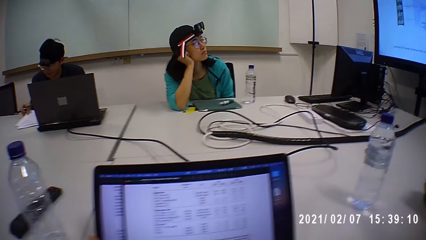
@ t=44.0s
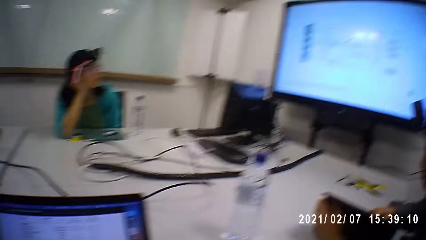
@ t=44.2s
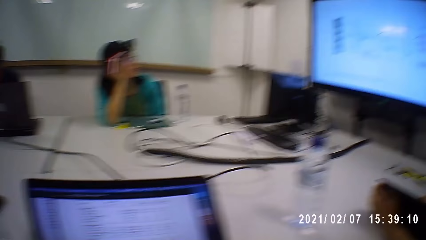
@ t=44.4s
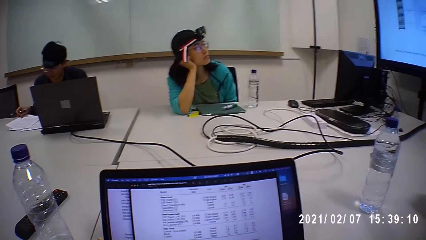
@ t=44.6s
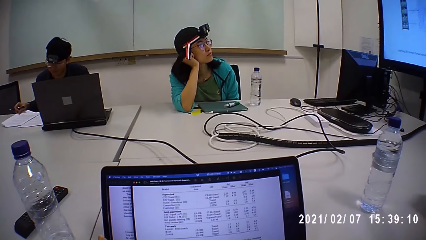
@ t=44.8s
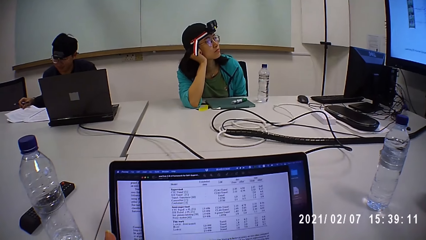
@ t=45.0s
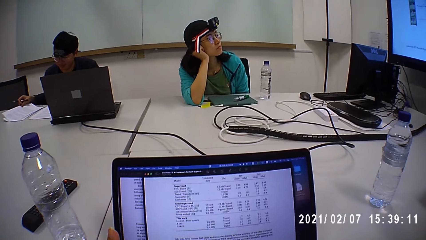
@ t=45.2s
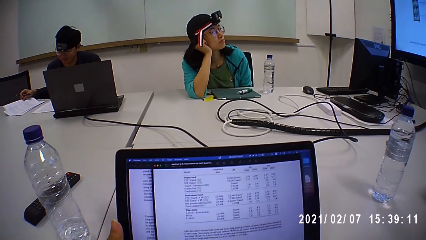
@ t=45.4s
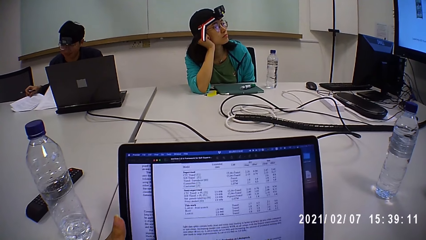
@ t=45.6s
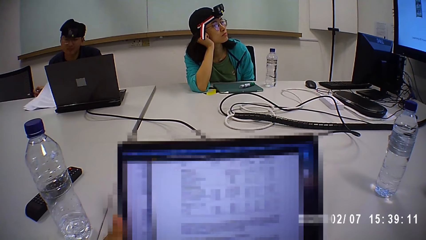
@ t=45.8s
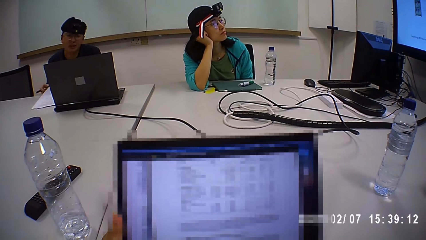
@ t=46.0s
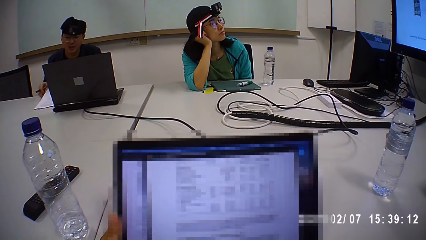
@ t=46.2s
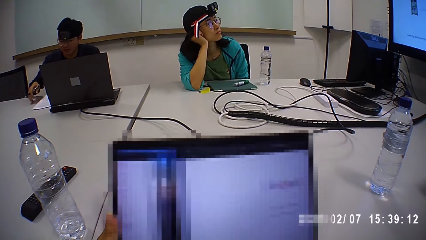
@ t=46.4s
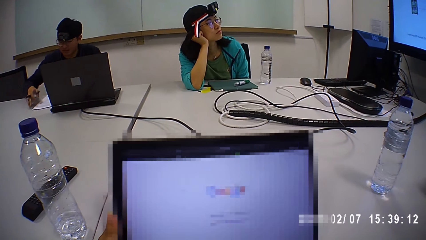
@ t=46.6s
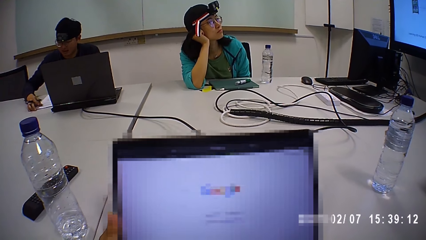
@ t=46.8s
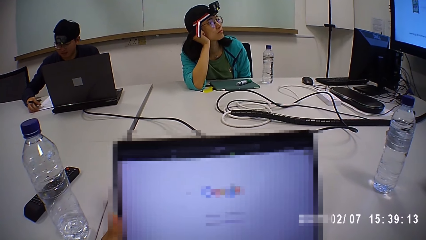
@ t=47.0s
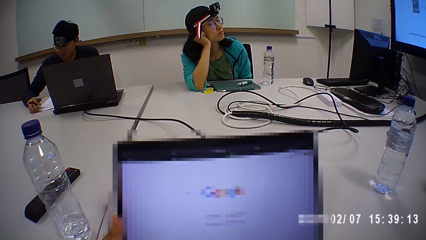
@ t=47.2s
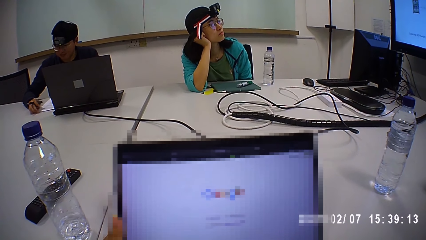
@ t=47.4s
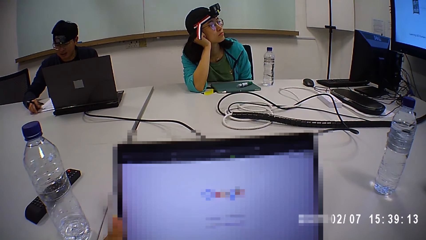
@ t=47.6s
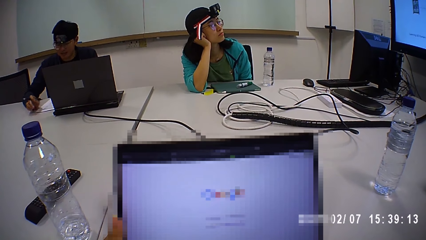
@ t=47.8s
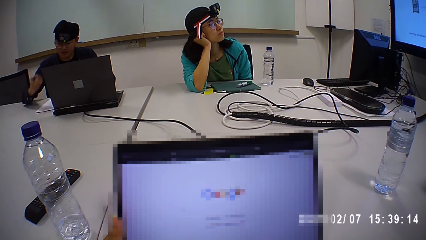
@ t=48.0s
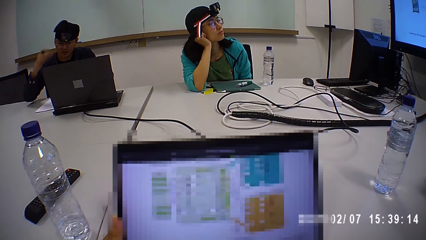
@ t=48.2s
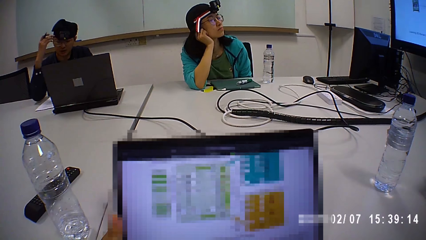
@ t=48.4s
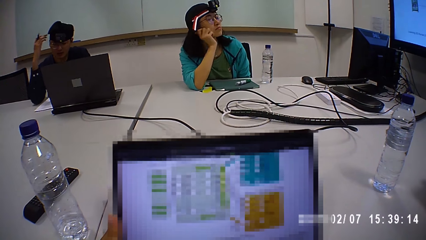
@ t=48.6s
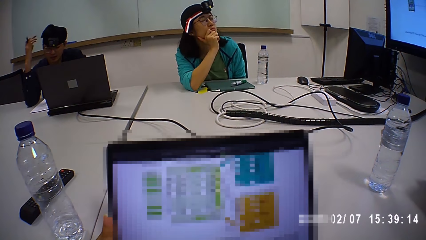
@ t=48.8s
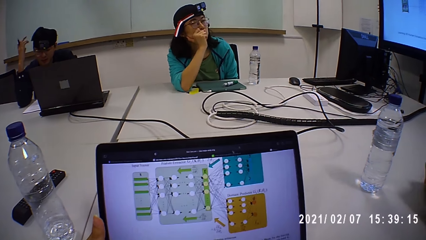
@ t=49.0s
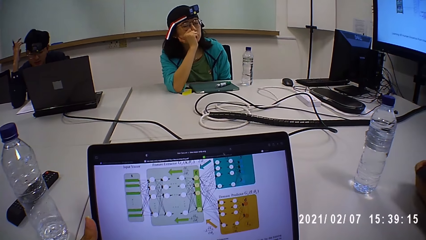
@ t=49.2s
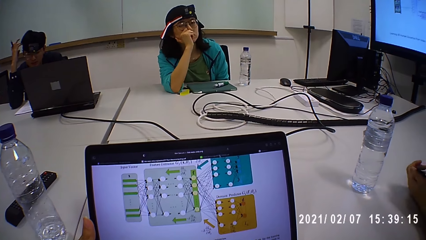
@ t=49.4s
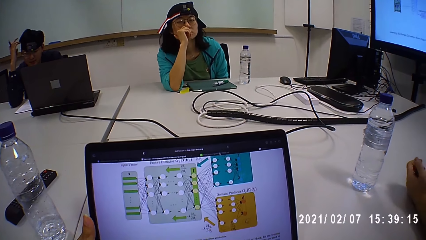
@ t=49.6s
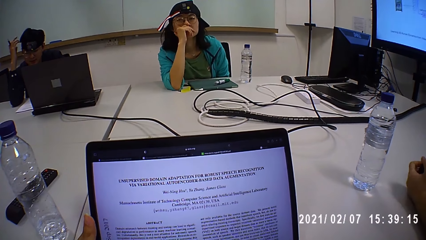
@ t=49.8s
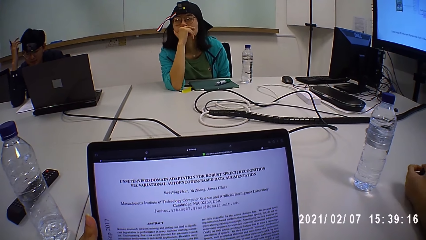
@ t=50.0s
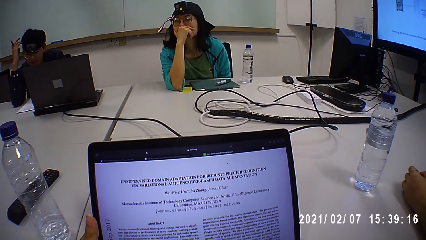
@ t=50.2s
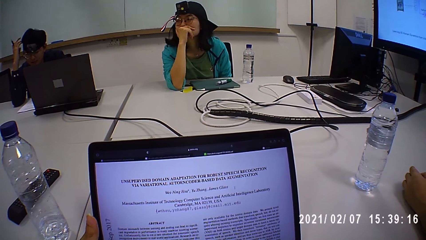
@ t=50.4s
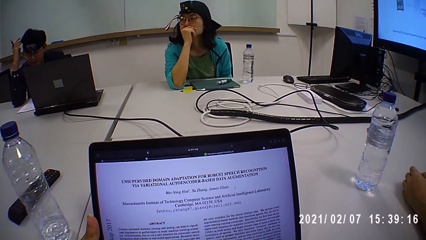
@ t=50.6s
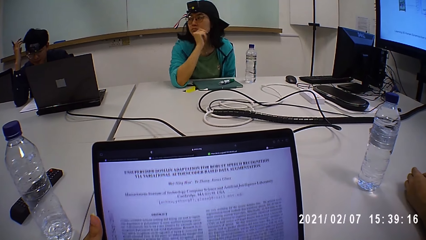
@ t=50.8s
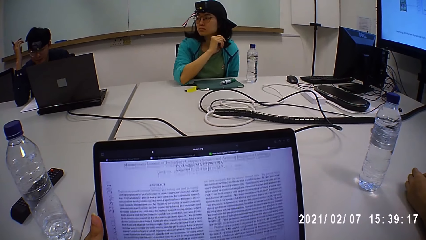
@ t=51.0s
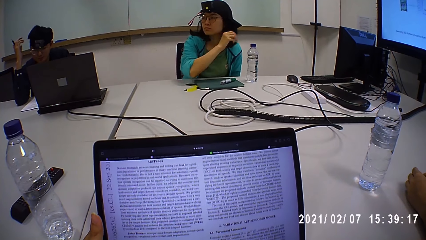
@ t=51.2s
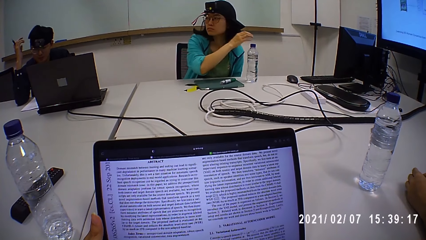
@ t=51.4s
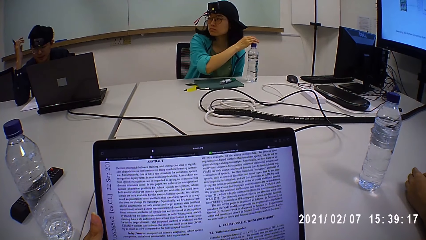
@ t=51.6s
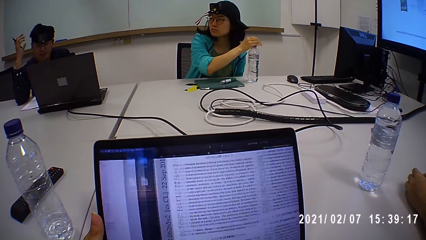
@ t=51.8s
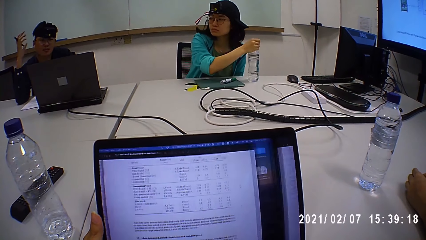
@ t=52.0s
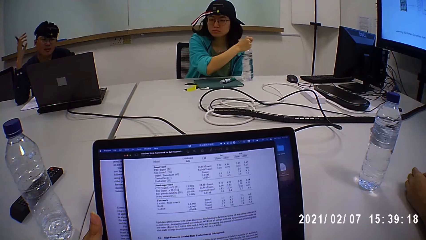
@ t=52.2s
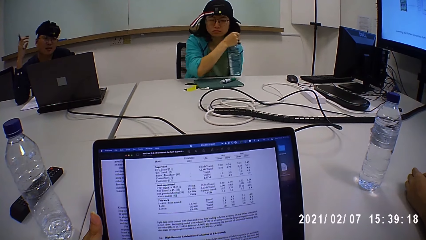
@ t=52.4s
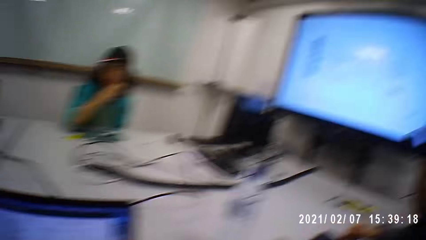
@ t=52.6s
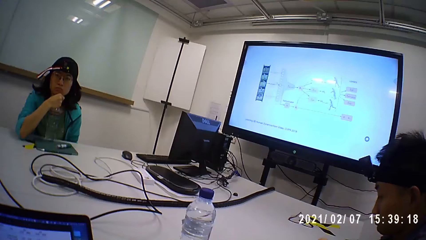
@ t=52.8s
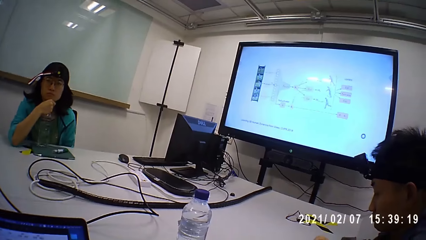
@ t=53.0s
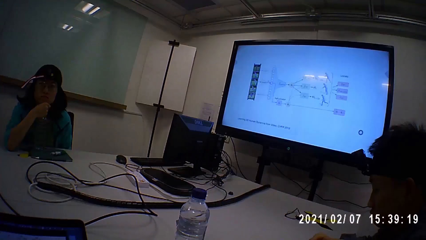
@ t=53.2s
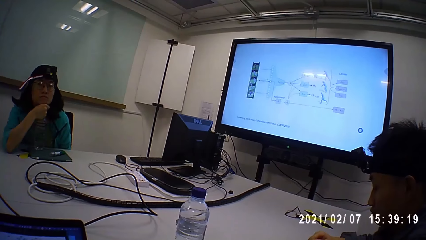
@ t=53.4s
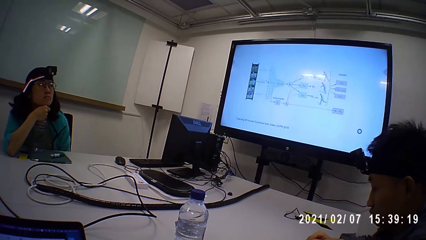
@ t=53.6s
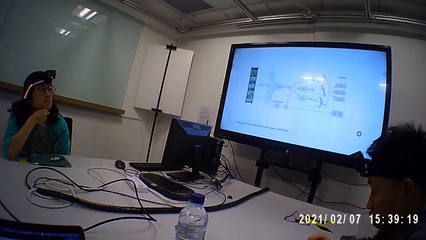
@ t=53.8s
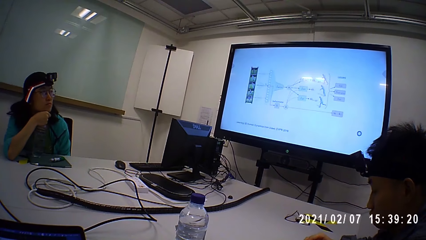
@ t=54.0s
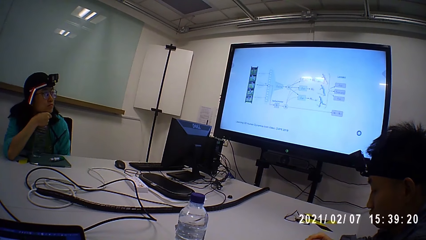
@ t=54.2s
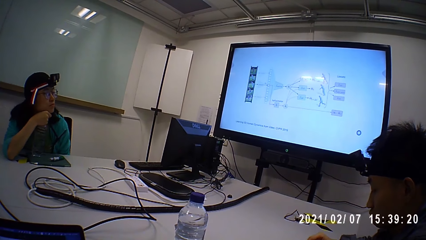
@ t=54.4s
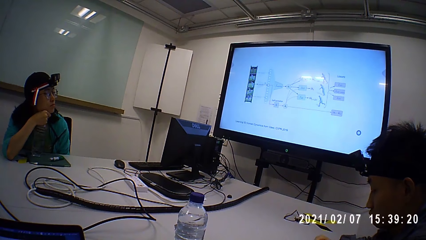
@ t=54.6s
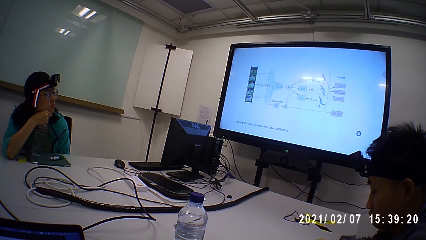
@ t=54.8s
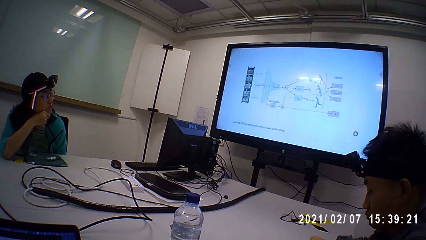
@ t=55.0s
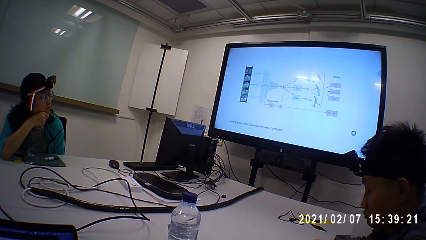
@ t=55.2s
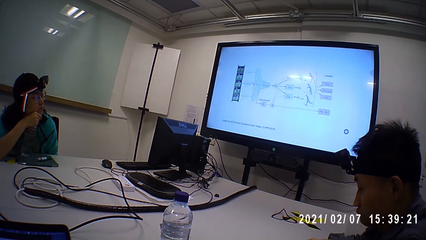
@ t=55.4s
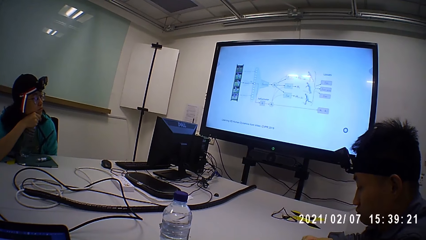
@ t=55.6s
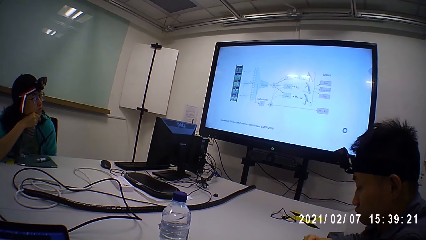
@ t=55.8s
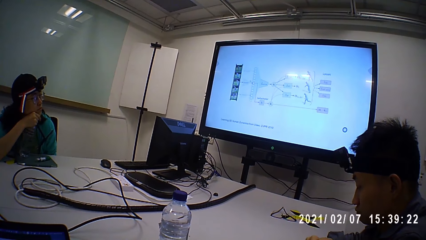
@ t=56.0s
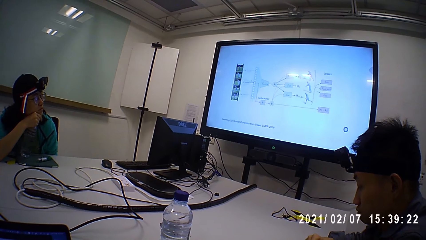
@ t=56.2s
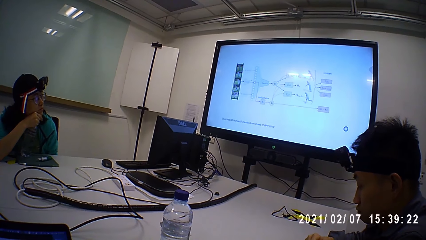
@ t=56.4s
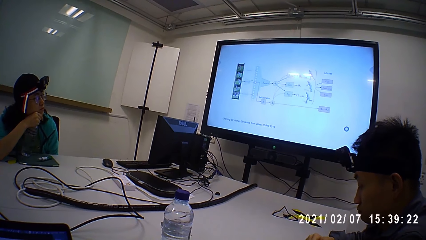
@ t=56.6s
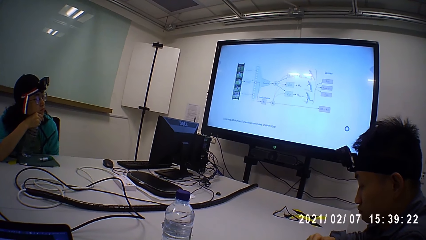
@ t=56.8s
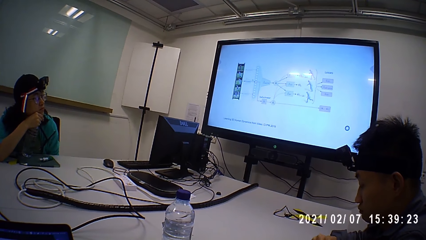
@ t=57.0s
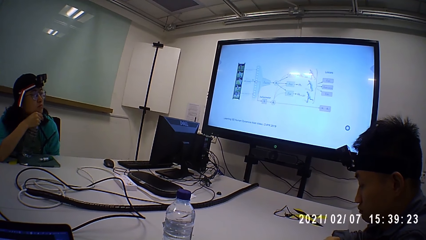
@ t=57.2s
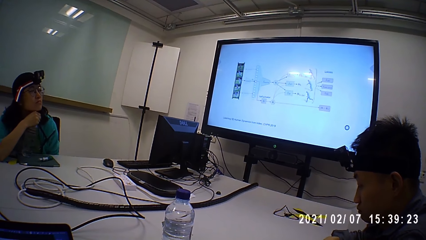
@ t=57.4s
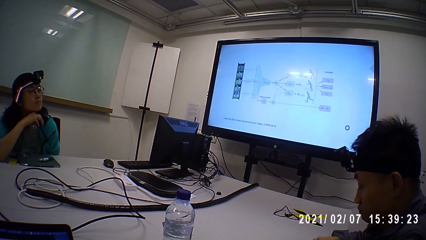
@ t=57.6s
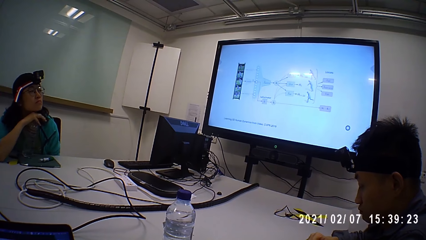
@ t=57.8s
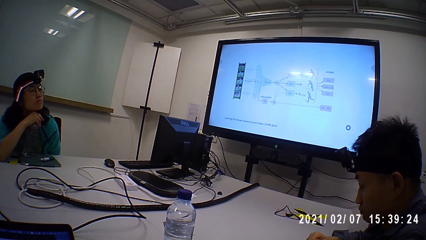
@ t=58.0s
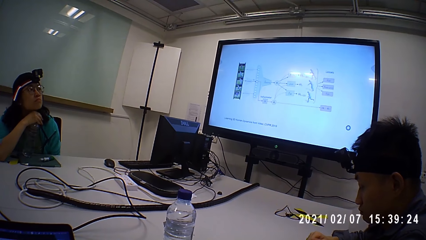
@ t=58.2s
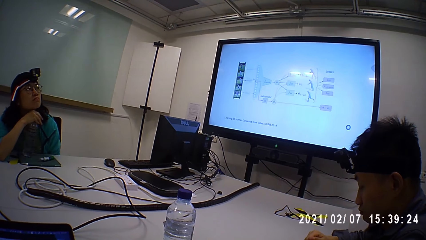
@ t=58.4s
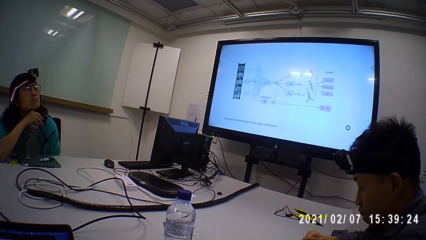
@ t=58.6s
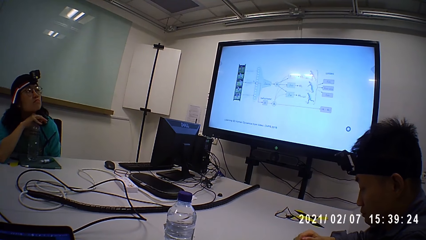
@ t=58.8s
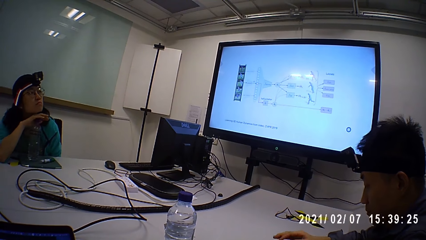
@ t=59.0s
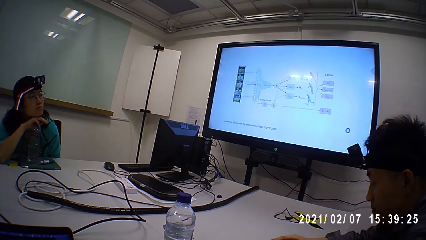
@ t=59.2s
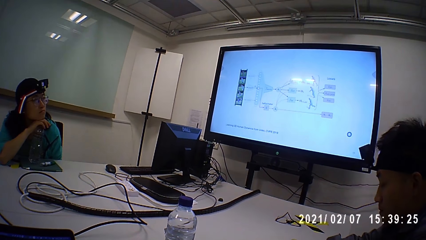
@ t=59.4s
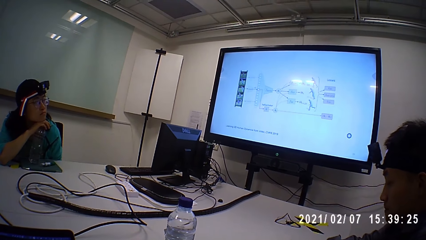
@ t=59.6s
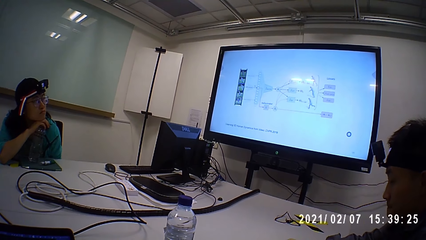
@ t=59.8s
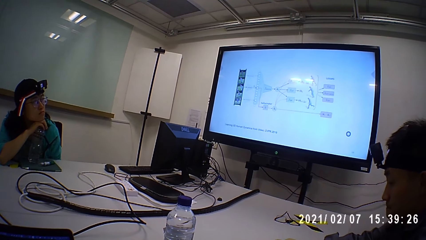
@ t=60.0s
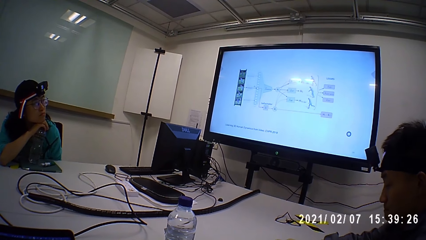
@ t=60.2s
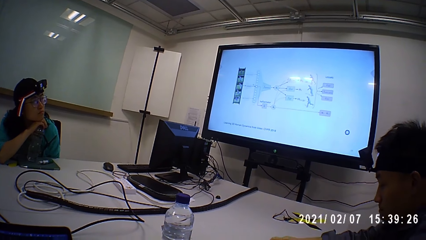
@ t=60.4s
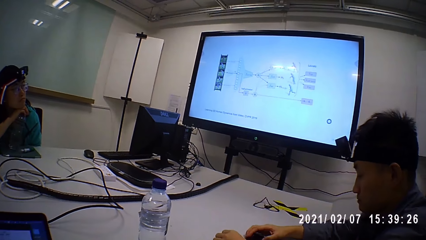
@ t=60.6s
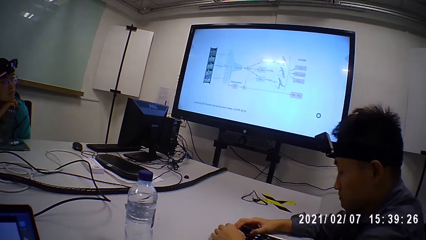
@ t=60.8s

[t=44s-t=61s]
The camera wearer browses the laptop. They look at the presentation screen.
